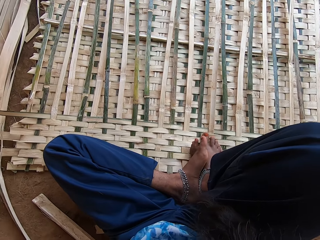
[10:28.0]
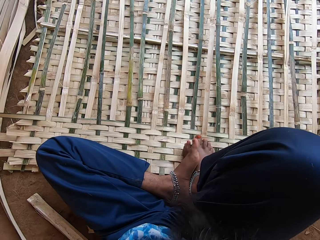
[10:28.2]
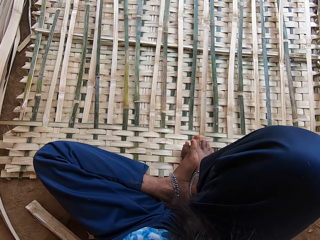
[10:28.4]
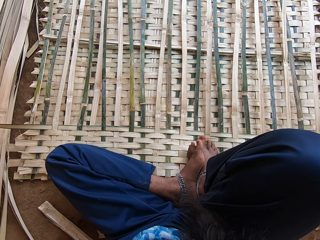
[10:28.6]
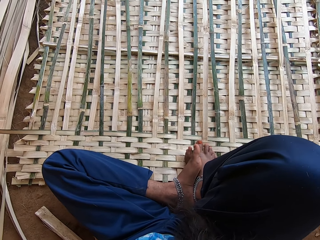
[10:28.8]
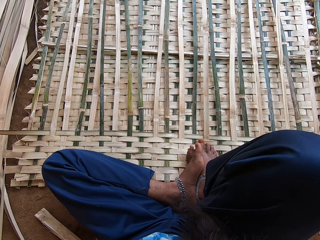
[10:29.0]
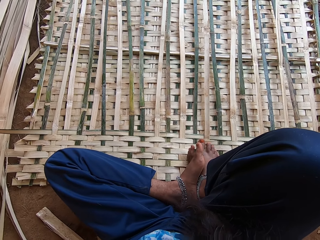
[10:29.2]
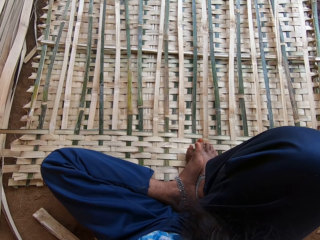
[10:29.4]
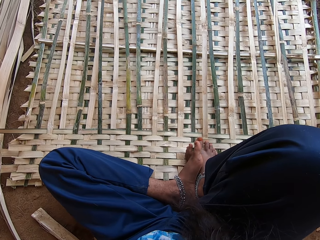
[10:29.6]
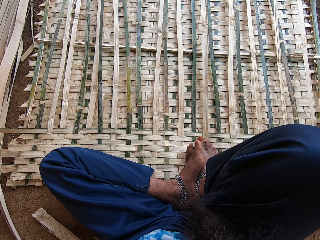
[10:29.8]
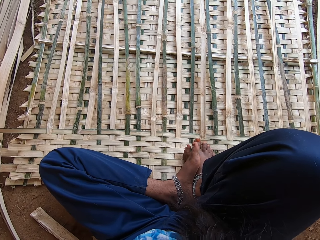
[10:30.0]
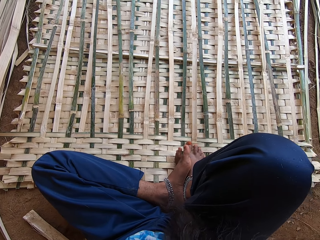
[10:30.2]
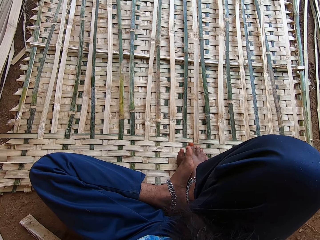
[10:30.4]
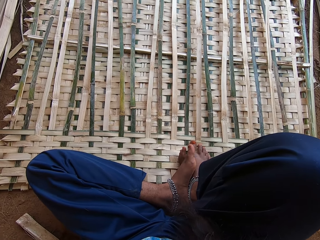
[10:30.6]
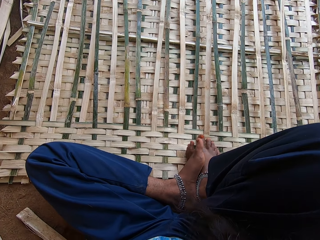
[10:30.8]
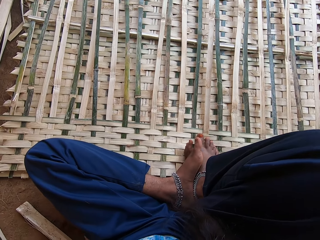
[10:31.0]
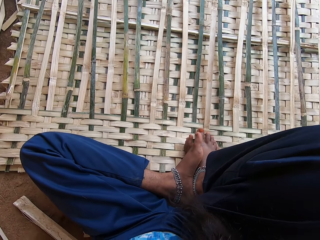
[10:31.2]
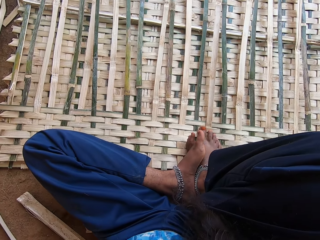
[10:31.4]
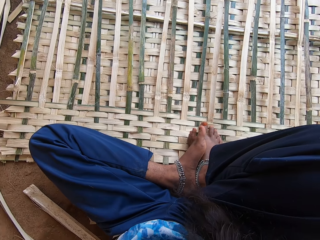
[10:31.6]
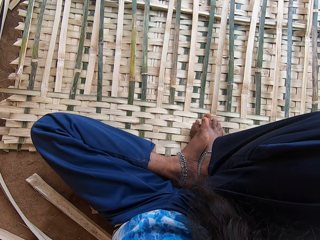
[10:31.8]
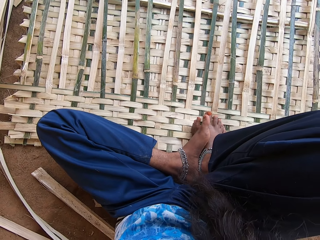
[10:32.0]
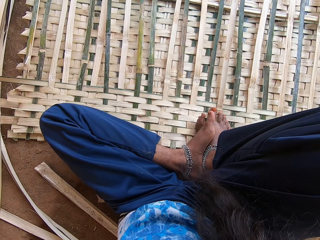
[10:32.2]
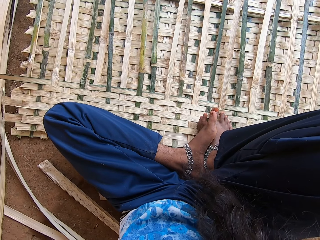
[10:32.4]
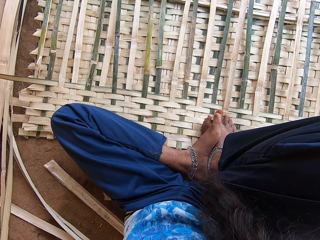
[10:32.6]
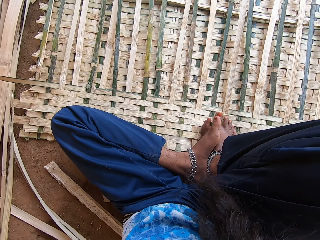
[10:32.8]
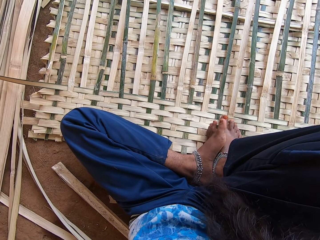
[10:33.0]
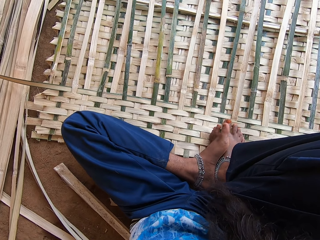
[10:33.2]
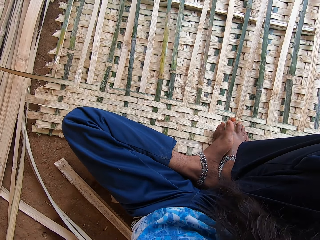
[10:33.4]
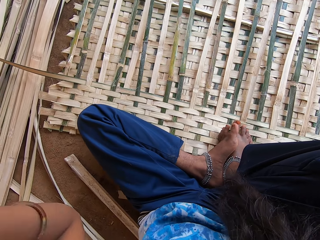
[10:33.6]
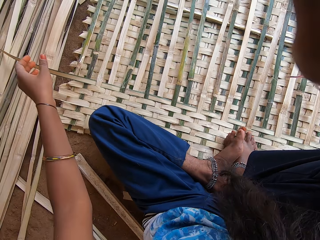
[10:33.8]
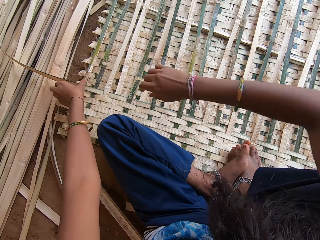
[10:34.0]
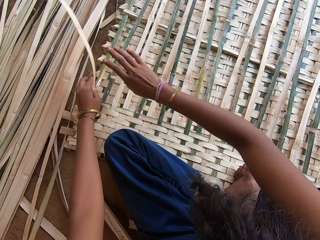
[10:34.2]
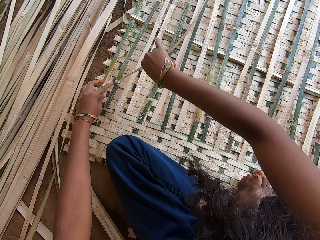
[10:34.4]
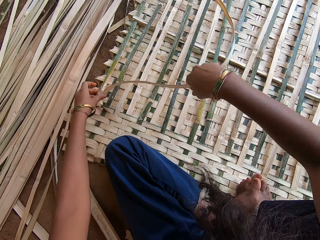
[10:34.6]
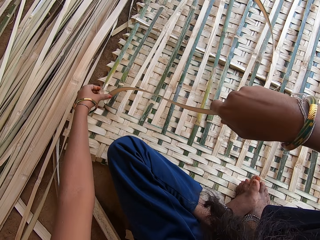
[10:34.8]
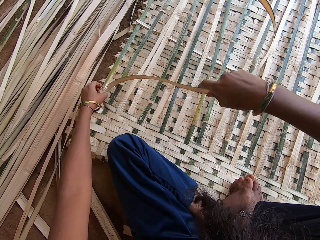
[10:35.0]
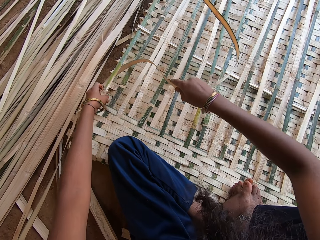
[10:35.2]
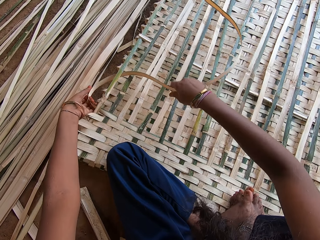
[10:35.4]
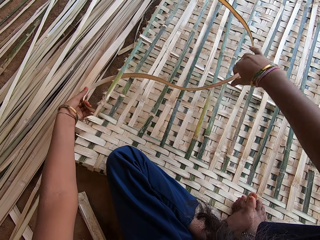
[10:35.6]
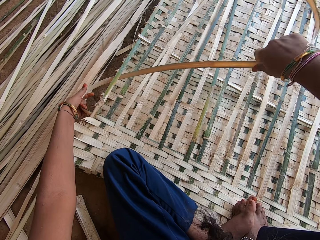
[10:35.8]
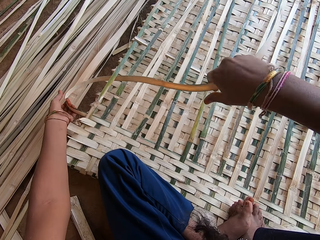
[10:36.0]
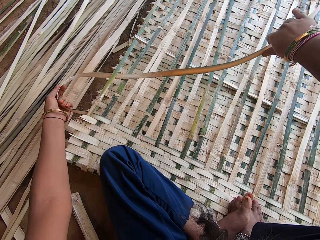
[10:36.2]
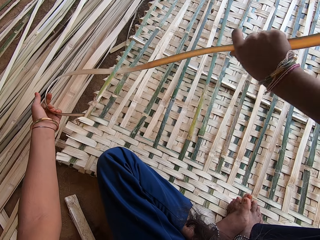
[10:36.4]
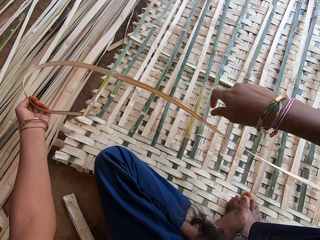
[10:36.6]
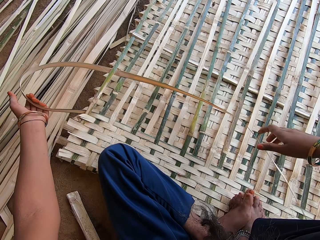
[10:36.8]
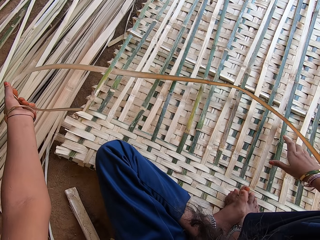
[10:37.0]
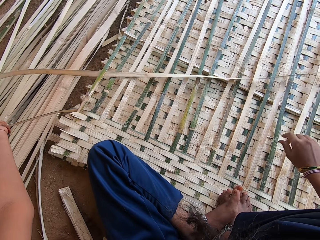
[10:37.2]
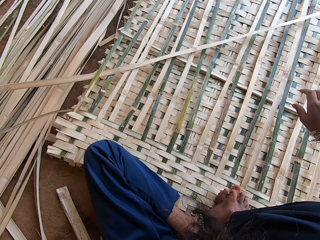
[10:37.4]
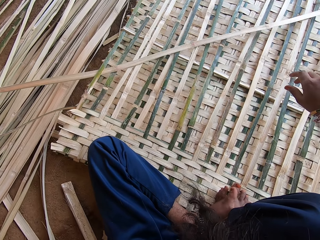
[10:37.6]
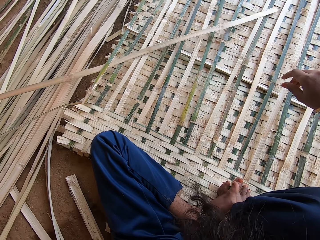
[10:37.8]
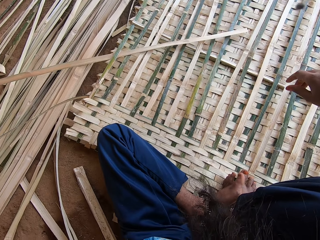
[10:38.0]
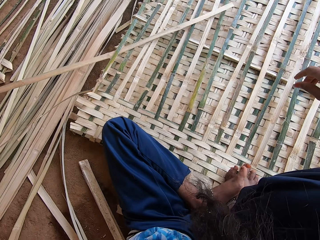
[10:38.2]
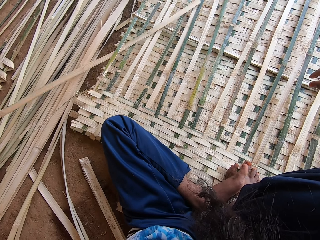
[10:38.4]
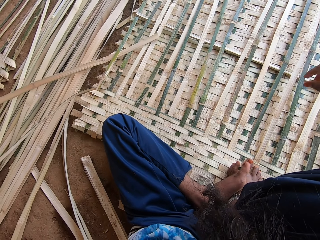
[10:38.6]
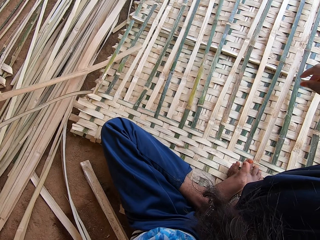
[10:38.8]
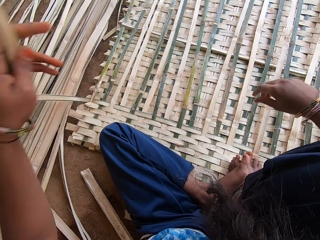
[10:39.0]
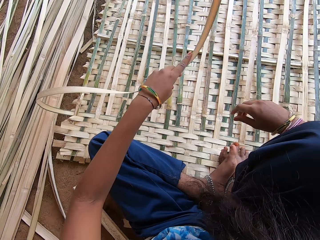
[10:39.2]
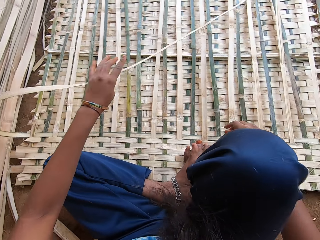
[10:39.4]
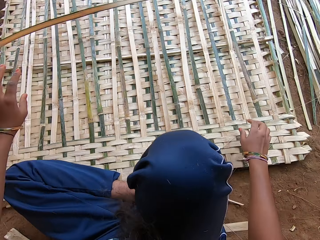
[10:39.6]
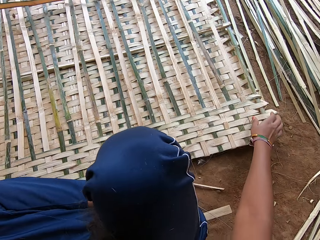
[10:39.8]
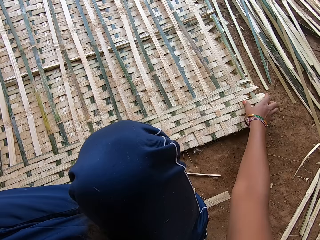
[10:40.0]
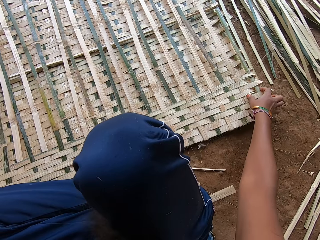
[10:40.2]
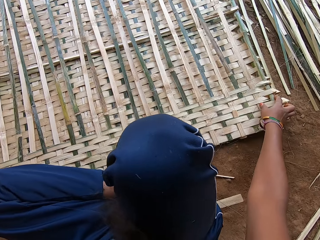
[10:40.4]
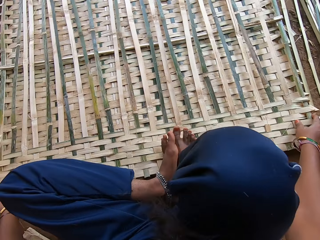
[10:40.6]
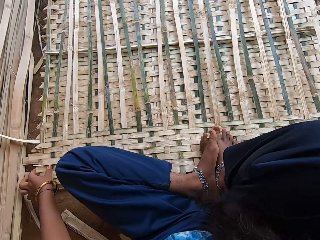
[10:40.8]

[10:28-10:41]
The camera wearer withdraws both hands from the camera. They weave the mat.

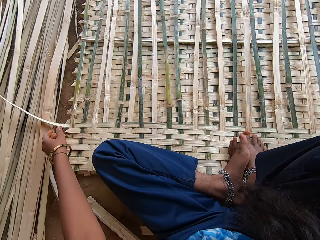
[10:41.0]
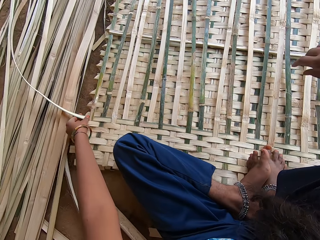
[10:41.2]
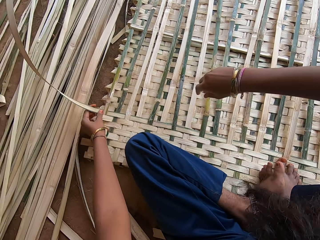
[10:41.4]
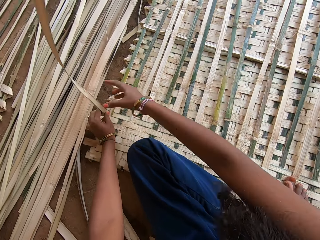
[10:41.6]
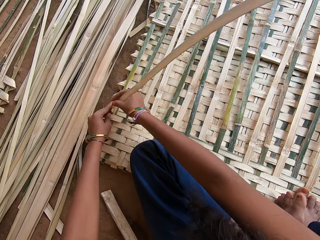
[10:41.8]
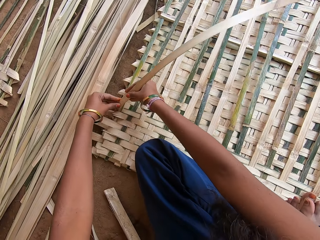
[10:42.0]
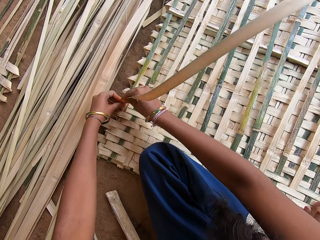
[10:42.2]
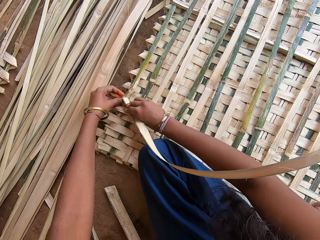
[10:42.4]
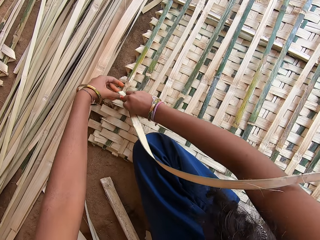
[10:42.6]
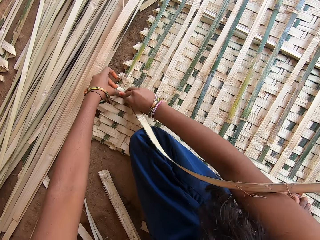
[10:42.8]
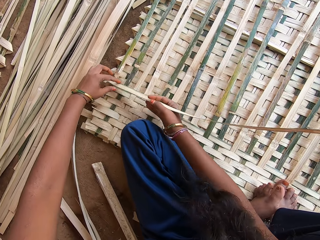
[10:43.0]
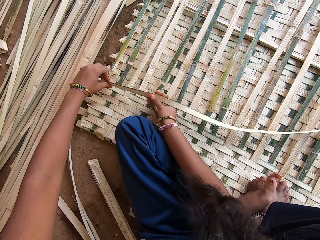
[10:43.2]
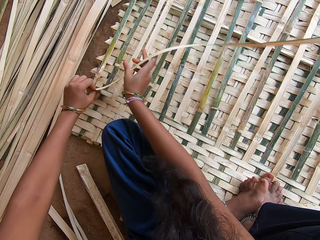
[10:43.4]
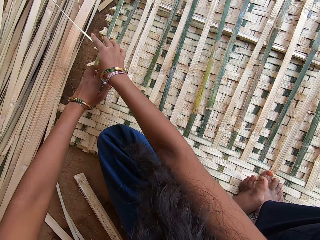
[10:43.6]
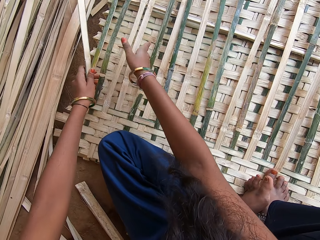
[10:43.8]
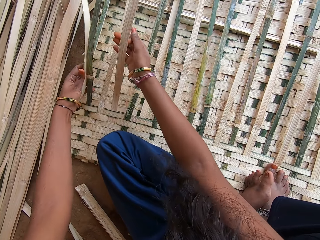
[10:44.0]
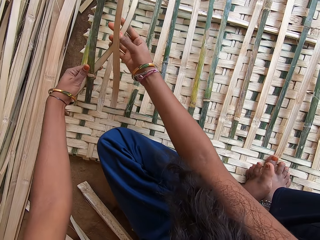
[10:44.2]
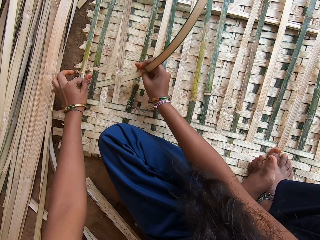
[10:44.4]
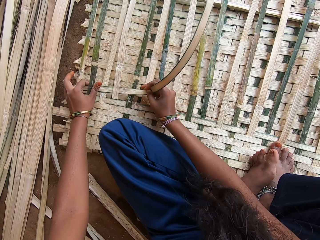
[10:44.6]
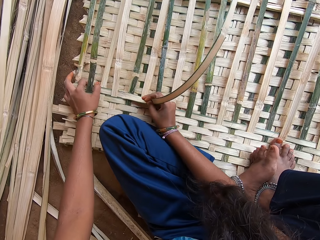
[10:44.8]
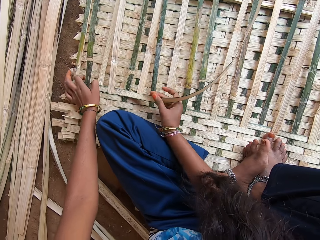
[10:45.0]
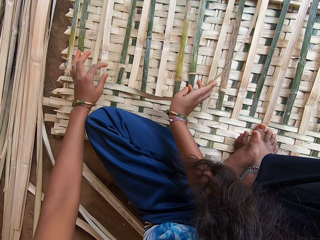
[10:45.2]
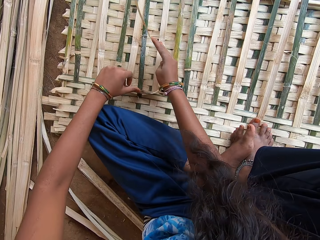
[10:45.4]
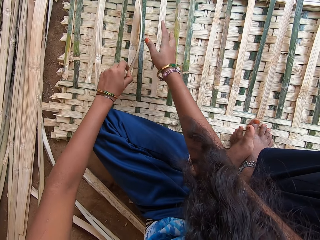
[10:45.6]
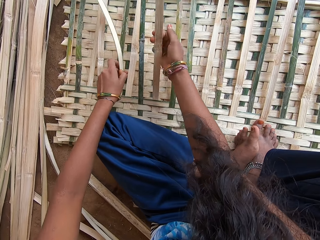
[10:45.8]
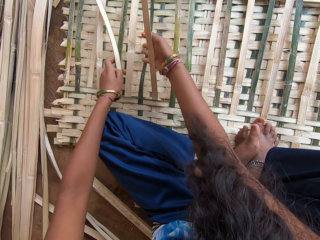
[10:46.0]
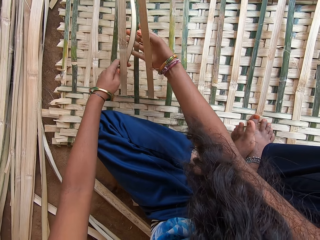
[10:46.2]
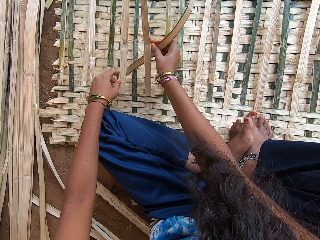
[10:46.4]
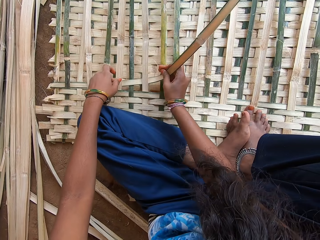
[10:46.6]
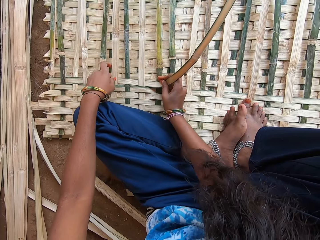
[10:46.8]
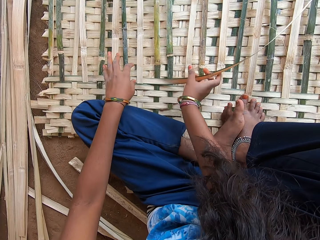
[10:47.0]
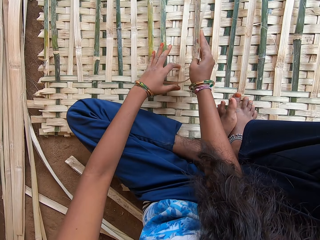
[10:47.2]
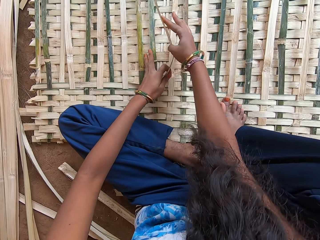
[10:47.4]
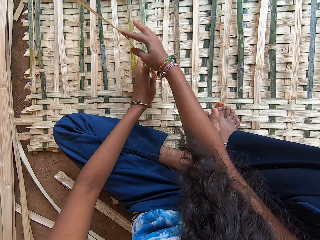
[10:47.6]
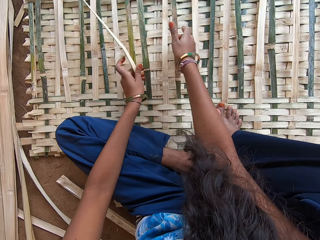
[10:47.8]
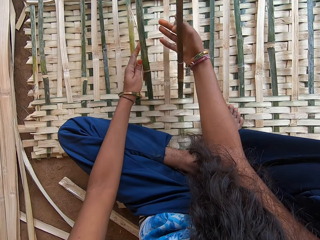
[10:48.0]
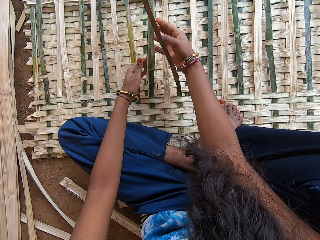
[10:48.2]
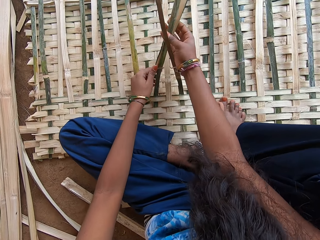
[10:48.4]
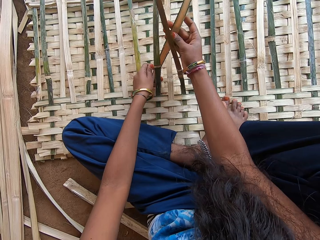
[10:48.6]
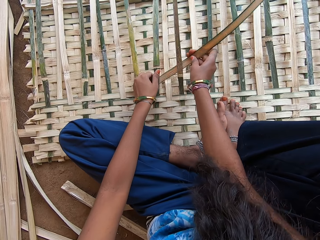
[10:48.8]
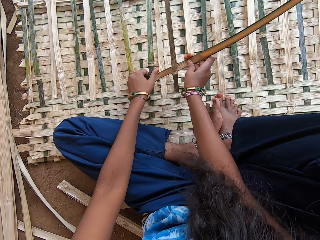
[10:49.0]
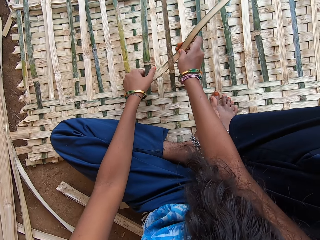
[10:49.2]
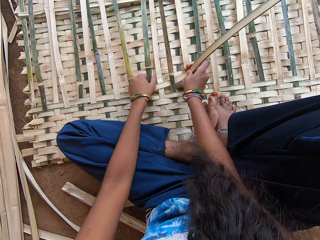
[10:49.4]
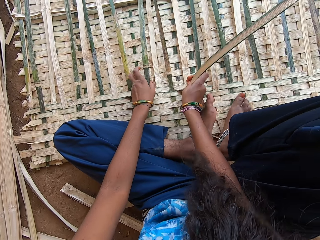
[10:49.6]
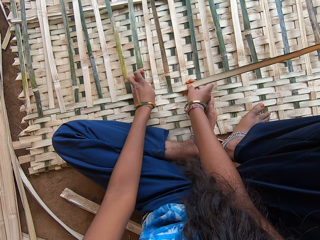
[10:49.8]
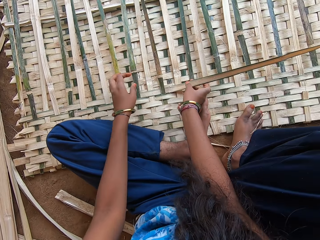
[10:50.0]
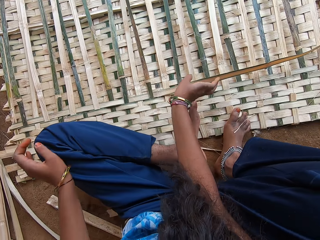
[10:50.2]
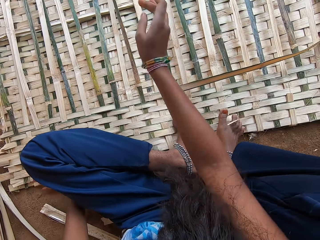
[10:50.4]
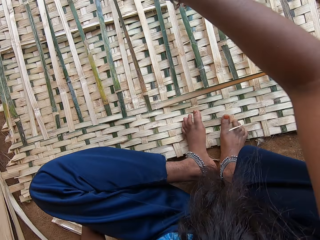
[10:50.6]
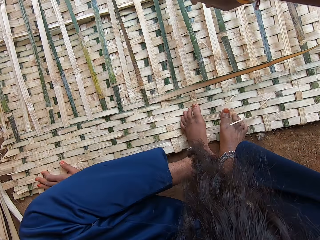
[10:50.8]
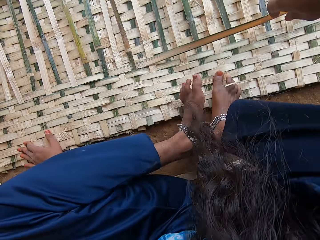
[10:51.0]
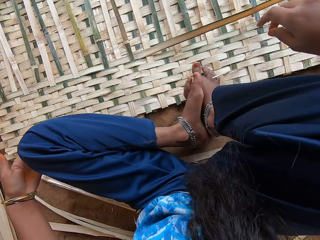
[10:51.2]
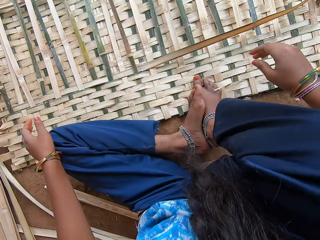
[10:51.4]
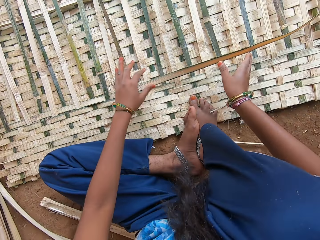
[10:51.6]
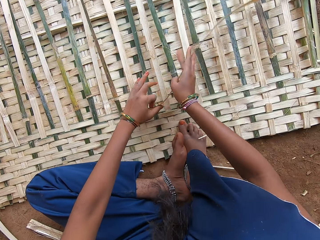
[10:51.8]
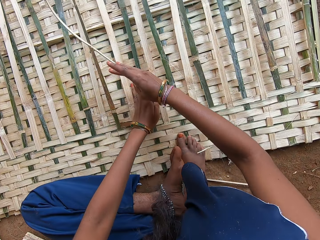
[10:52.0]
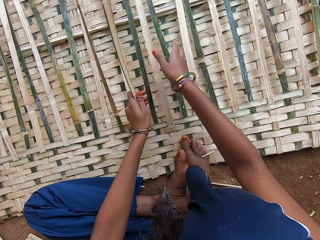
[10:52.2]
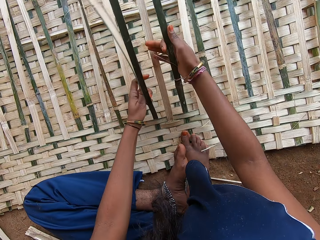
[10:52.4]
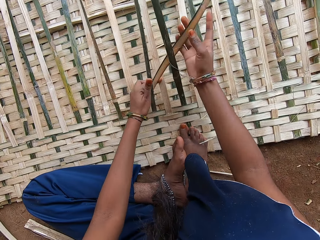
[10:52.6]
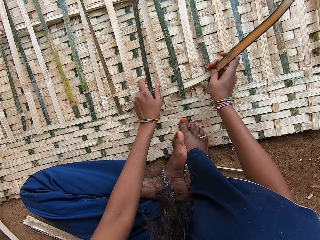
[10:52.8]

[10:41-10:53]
The camera wearer moves on the floor. They weave the mat.
